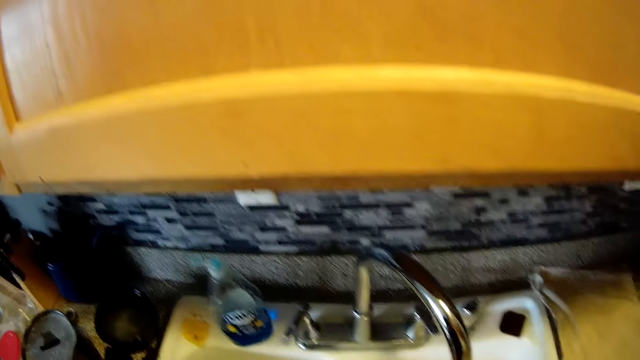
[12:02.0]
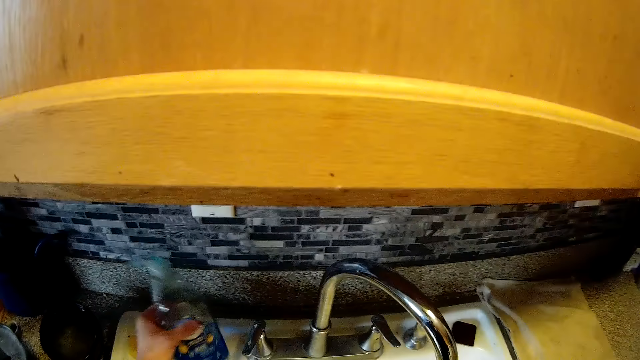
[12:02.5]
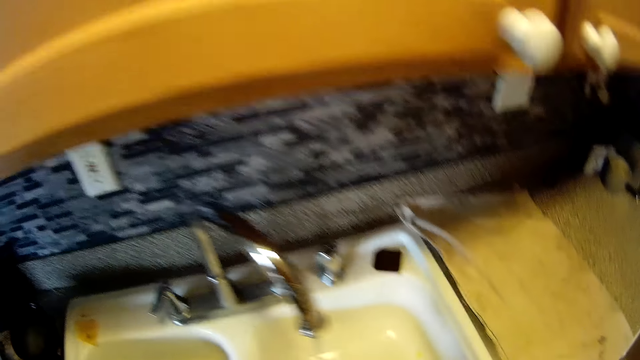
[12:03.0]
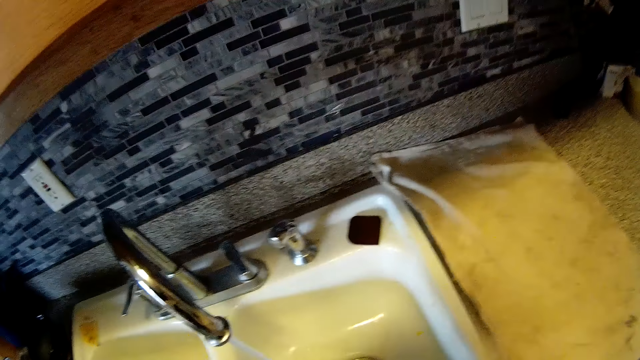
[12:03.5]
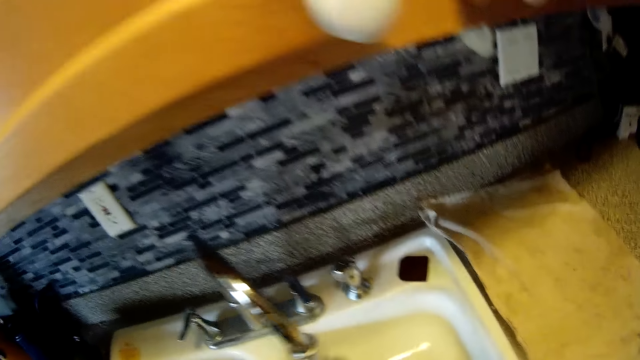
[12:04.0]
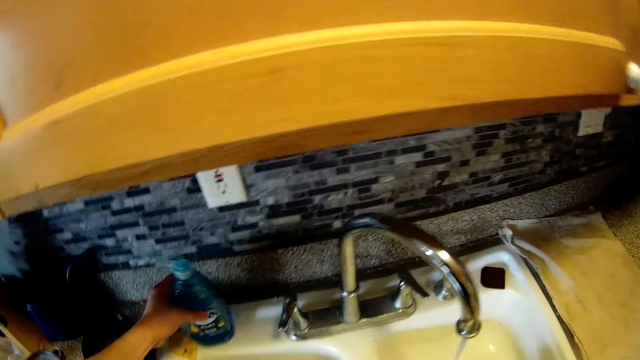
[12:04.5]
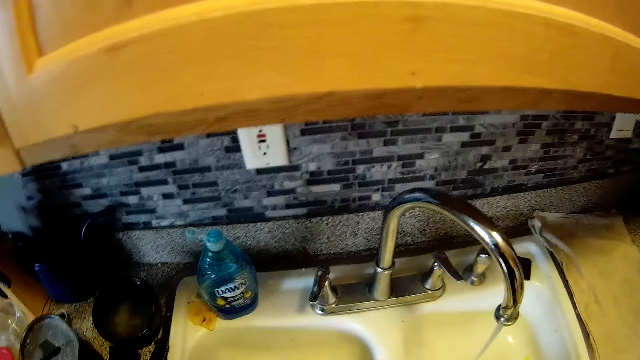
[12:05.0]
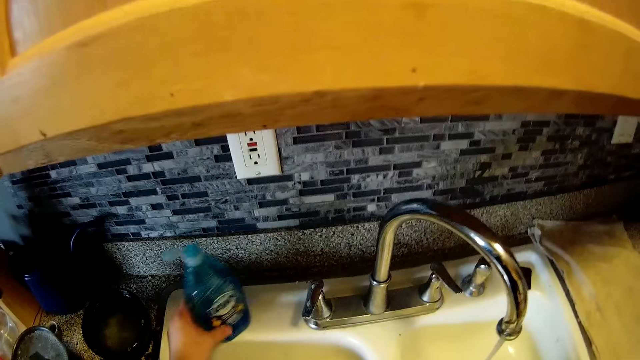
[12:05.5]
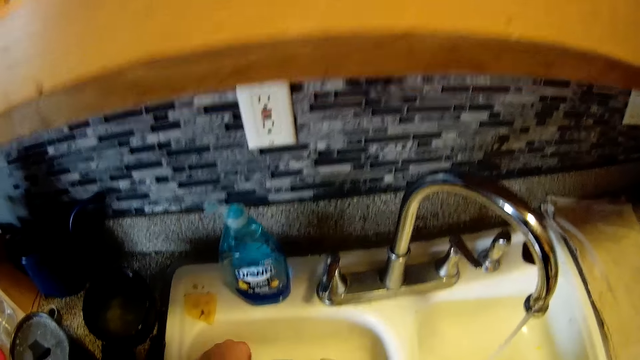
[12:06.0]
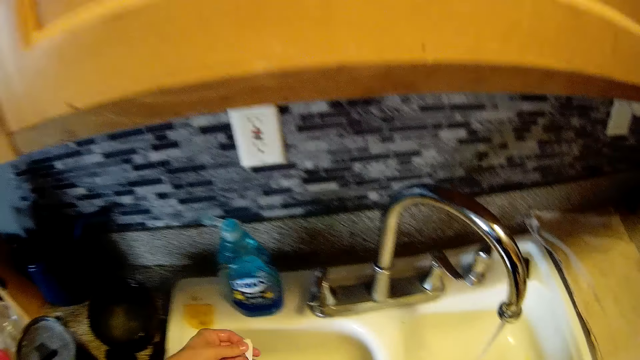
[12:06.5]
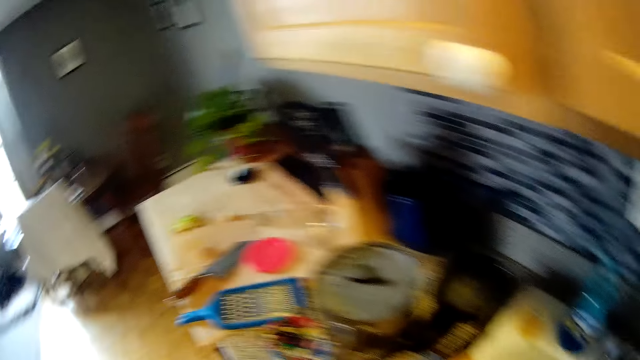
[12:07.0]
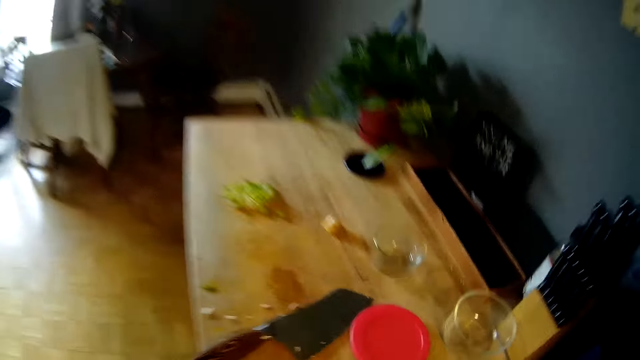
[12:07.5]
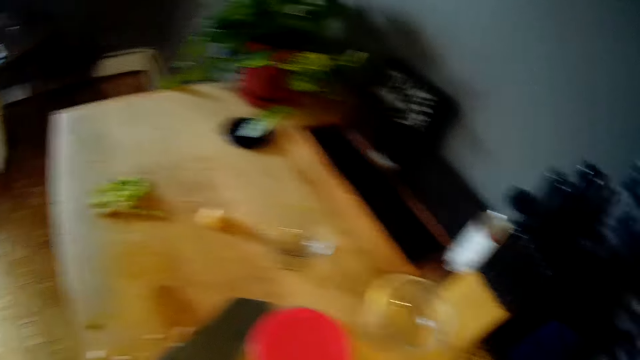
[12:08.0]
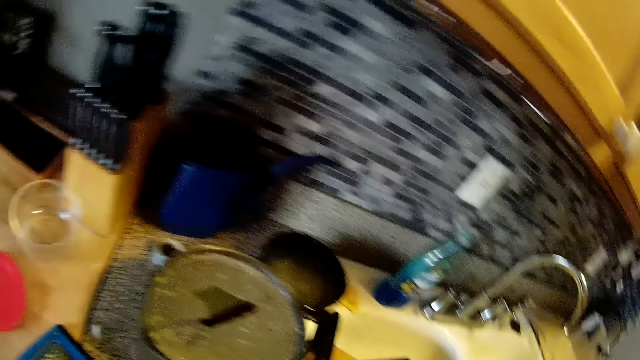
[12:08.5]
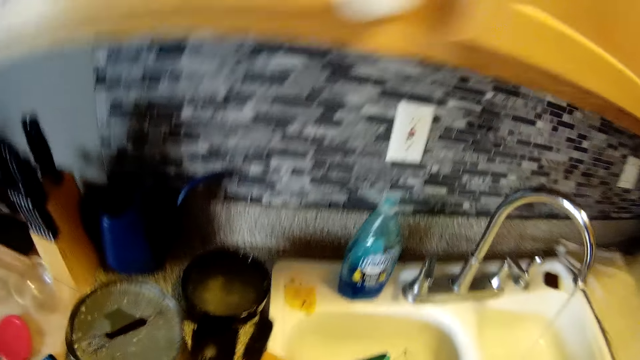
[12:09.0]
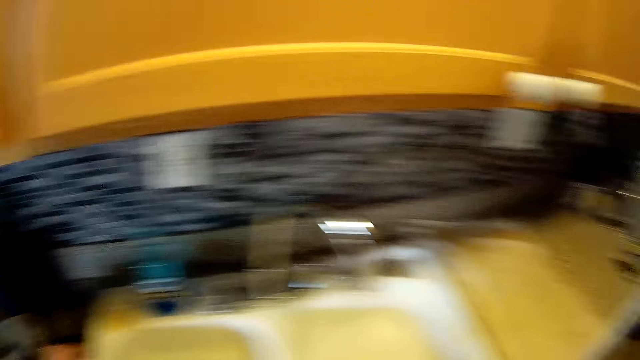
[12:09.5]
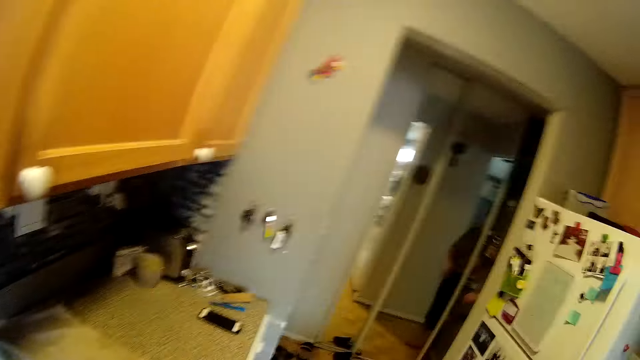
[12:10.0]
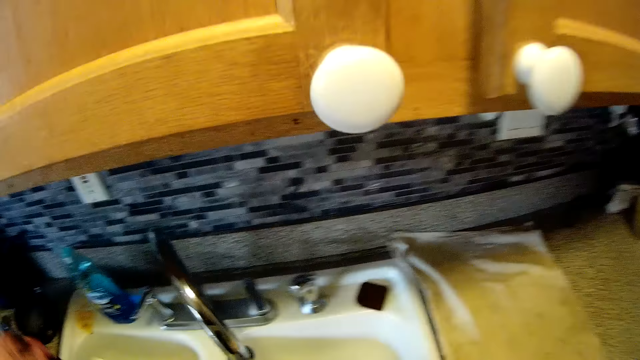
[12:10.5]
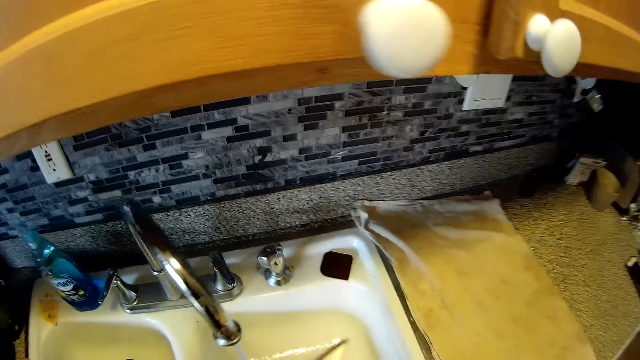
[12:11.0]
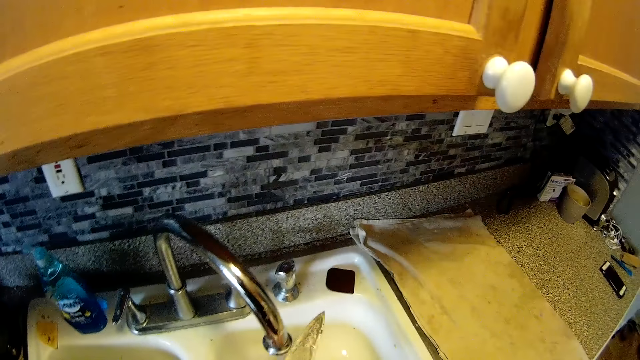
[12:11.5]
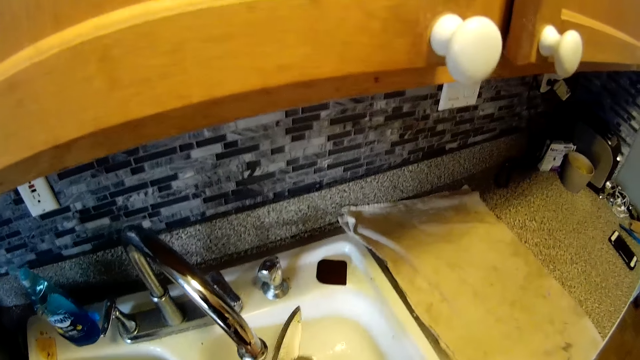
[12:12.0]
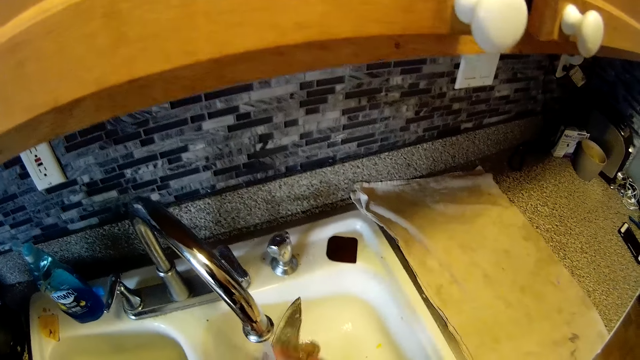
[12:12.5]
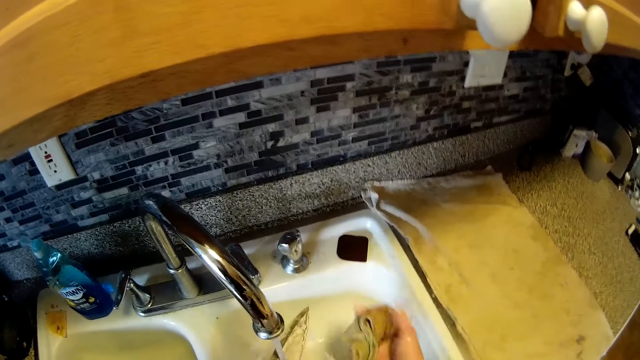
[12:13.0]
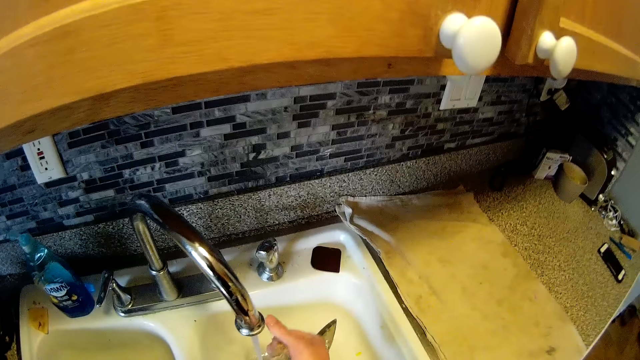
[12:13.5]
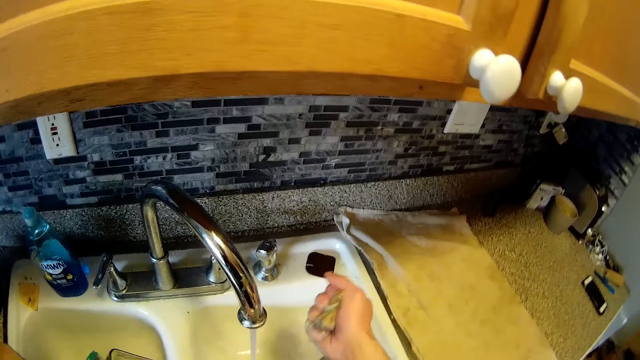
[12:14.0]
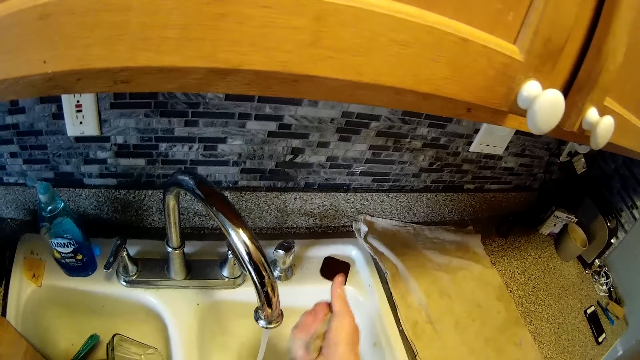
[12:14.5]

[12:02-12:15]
The camera wearer picks up a liquid soap with his left hand from the kitchen sink. He drops the liquid soap on the kitchen slab with his left hand. He picks up a plastic in the sink with his left hand. He washes a knife in the kitchen sink with both hands.

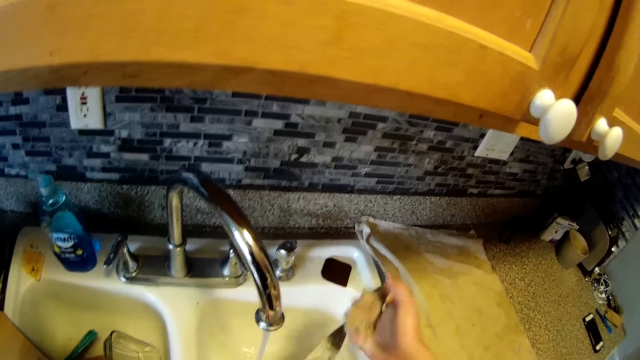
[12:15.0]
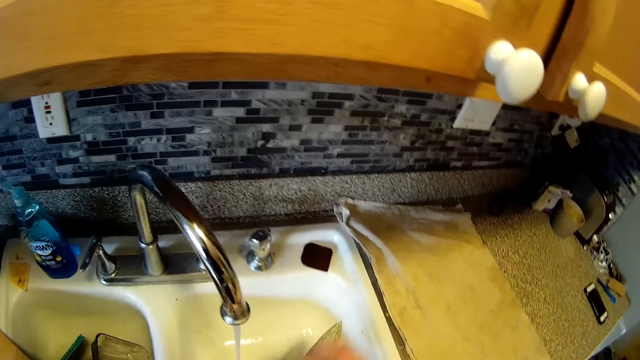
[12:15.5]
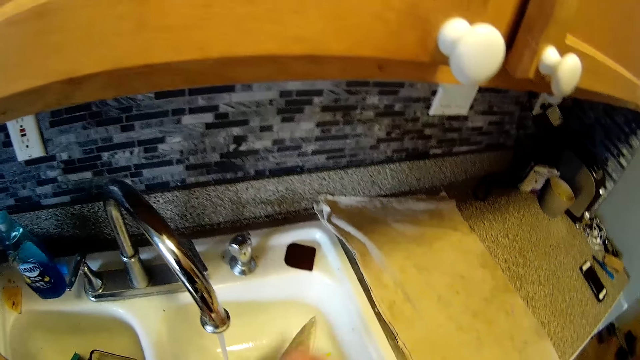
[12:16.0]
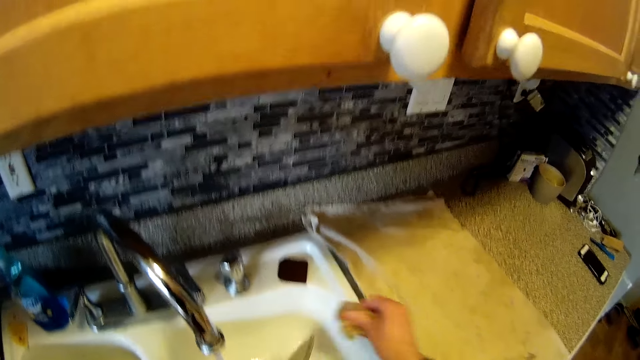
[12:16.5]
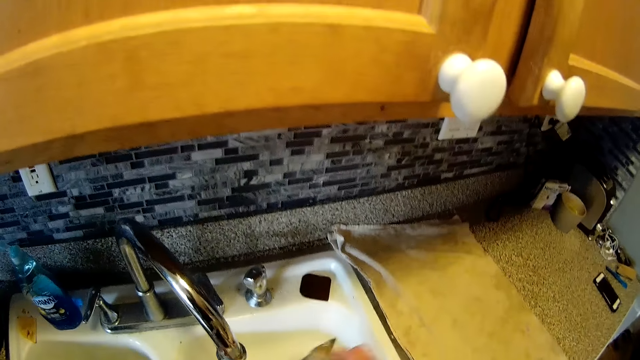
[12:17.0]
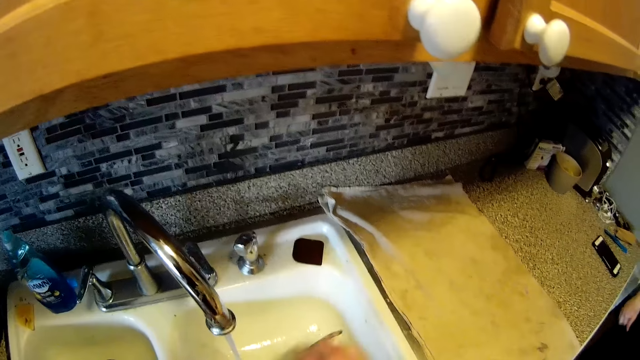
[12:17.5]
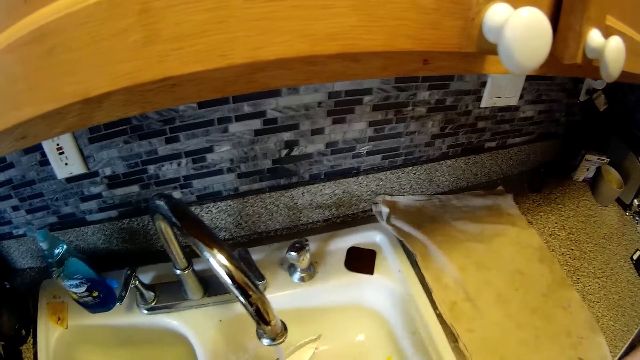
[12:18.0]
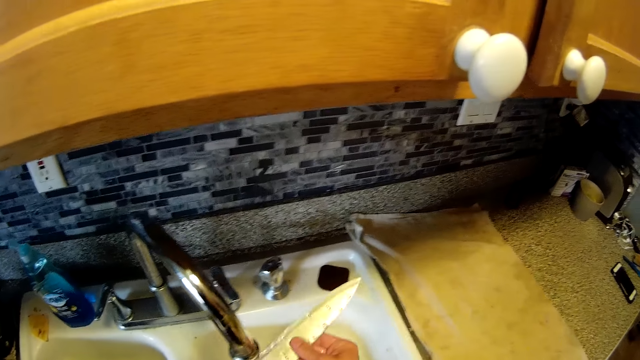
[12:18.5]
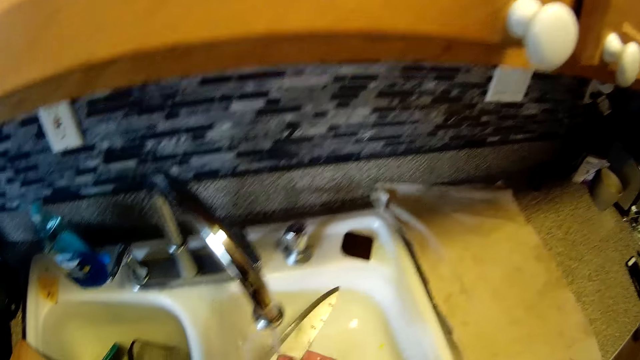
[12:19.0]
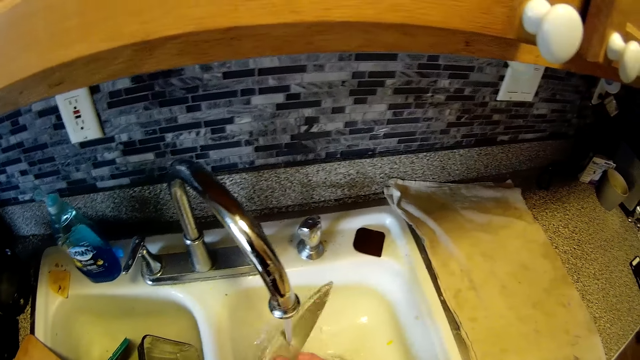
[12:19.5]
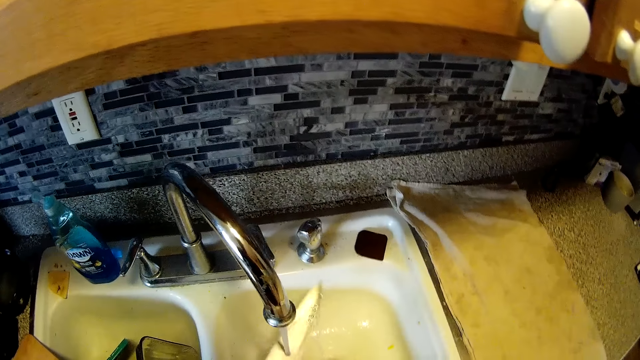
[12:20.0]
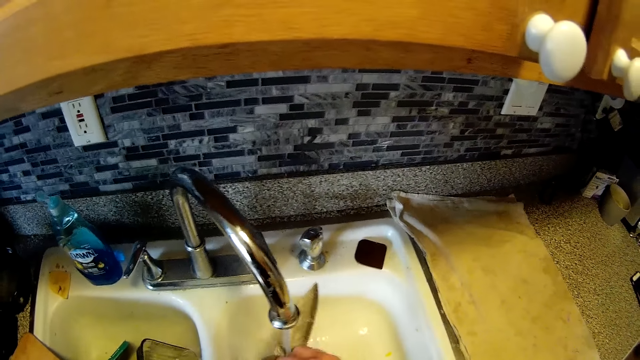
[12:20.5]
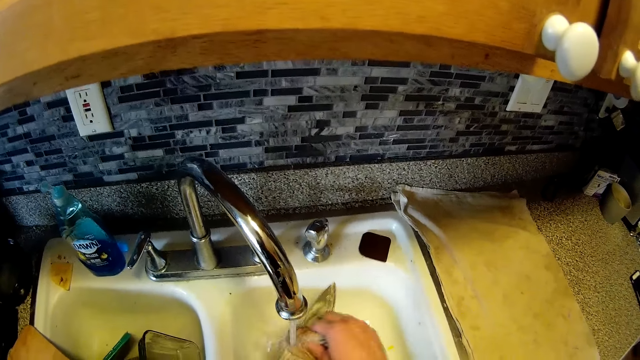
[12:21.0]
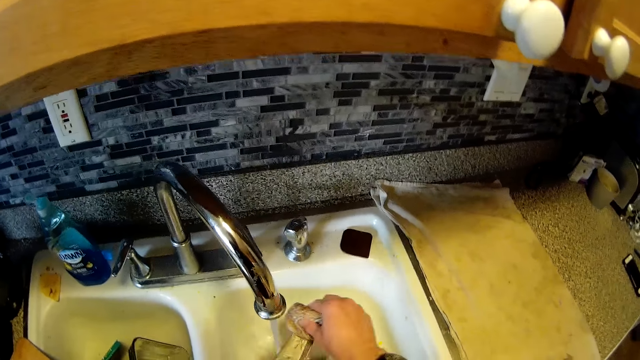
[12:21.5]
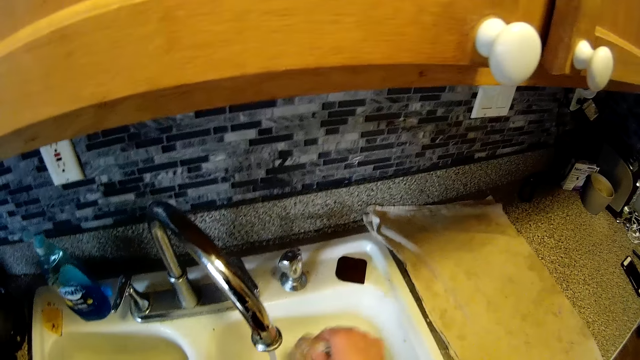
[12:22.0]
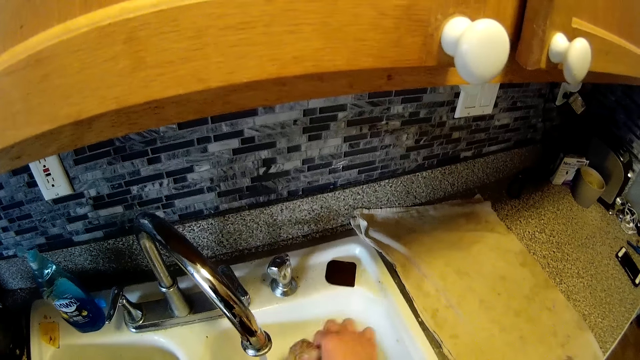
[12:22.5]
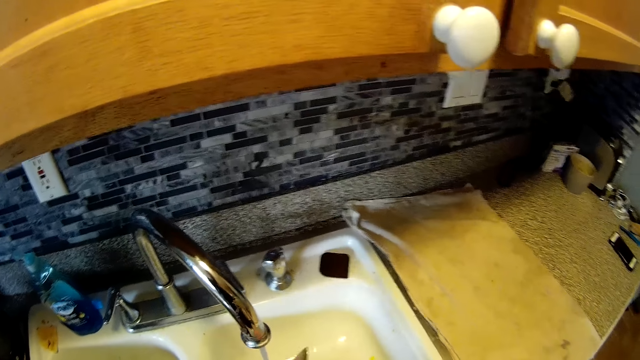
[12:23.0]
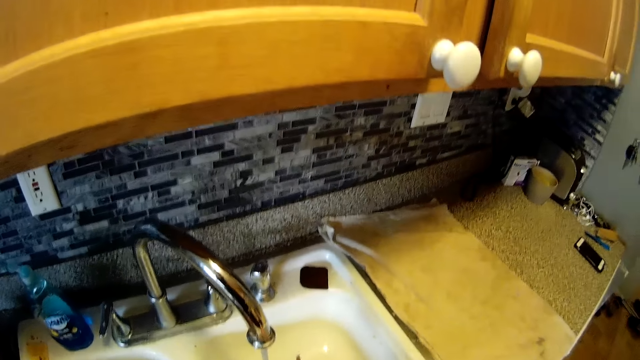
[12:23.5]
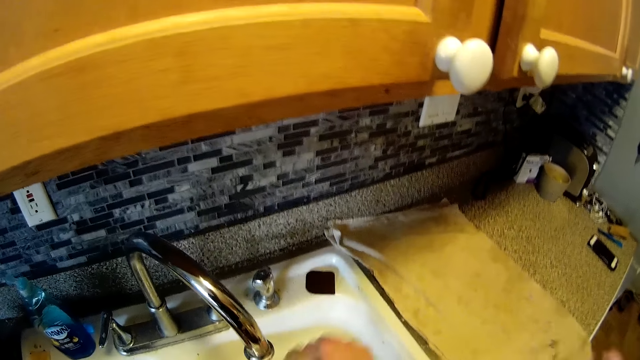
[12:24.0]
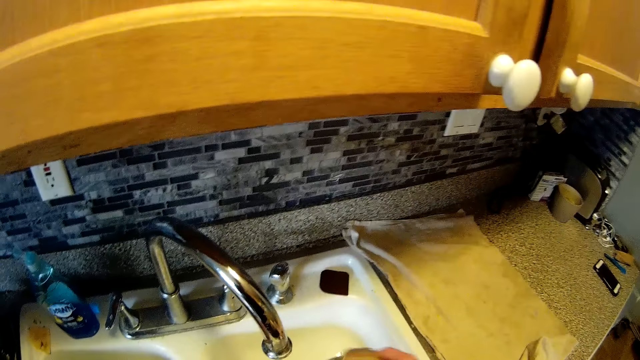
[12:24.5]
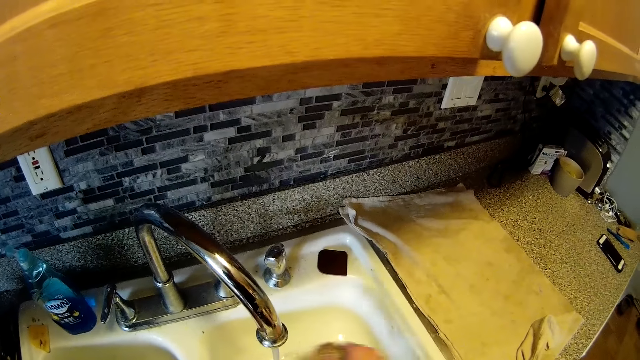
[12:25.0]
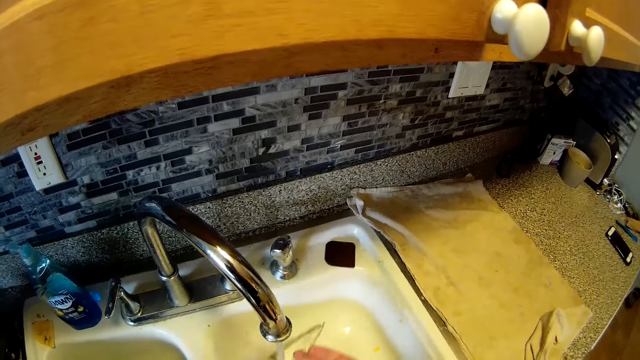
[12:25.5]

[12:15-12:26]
A person cleans a knife in the kitchen sink.
